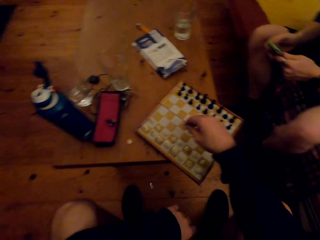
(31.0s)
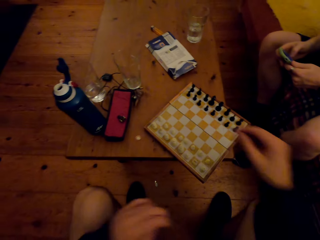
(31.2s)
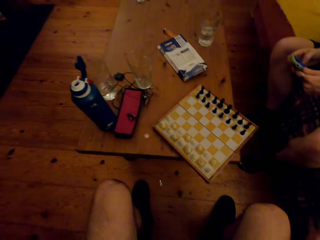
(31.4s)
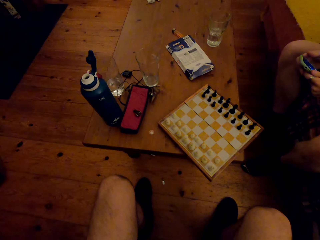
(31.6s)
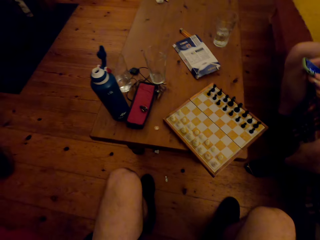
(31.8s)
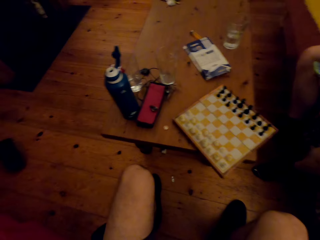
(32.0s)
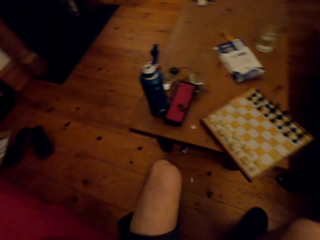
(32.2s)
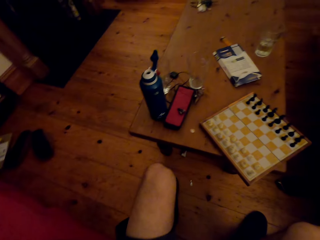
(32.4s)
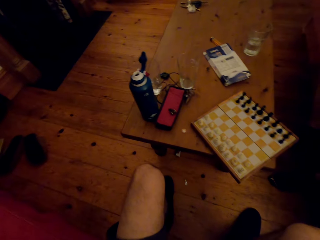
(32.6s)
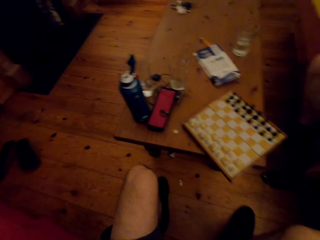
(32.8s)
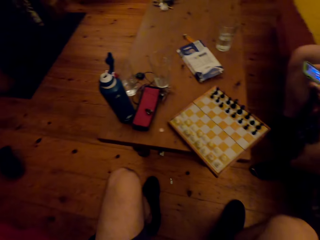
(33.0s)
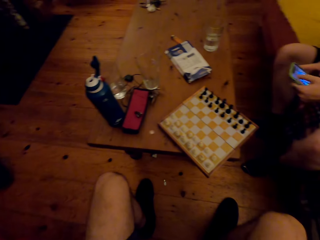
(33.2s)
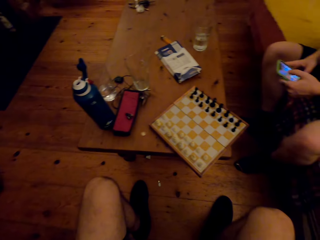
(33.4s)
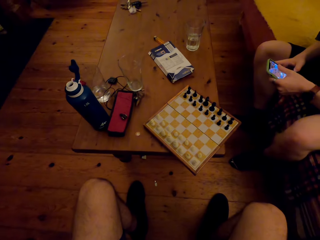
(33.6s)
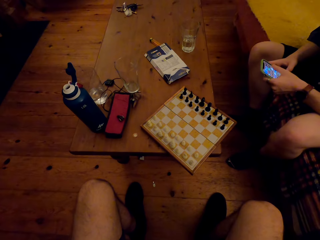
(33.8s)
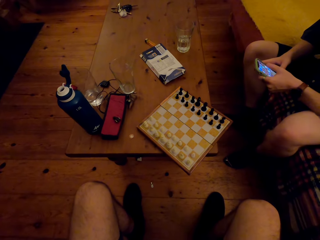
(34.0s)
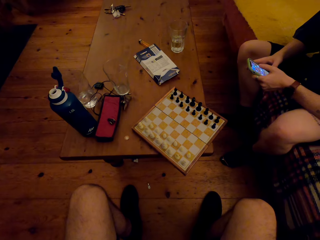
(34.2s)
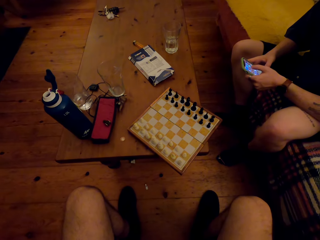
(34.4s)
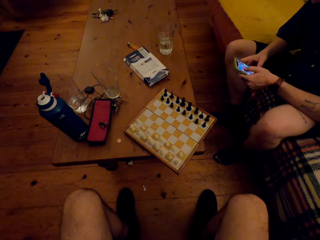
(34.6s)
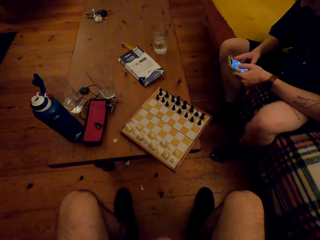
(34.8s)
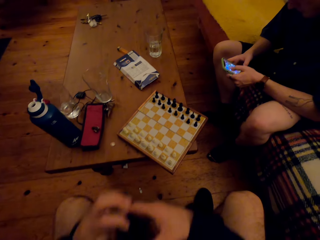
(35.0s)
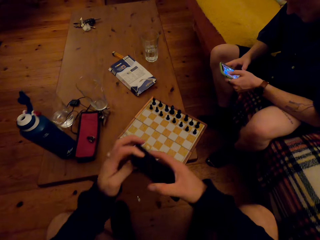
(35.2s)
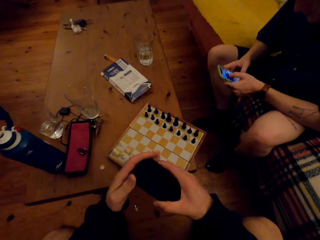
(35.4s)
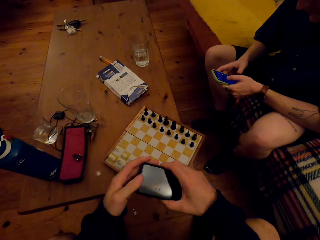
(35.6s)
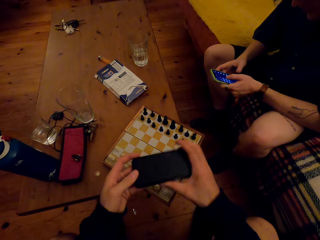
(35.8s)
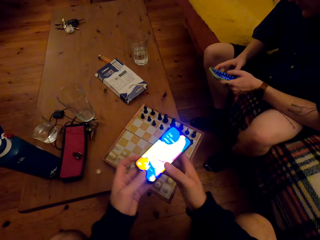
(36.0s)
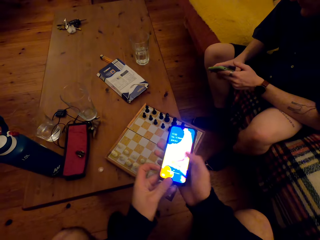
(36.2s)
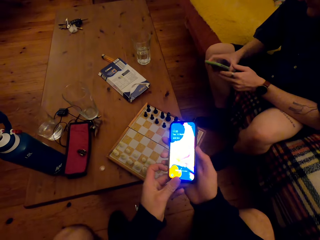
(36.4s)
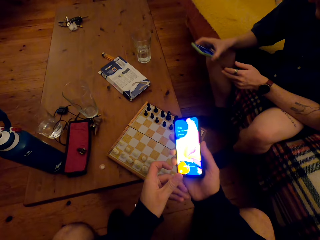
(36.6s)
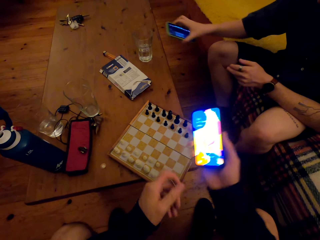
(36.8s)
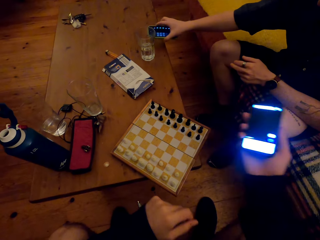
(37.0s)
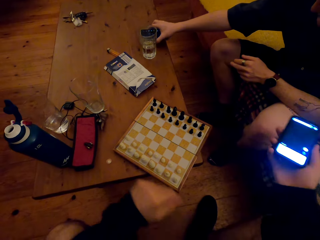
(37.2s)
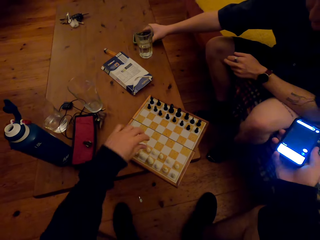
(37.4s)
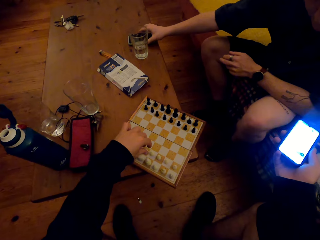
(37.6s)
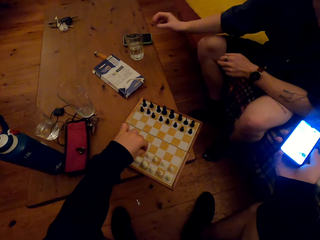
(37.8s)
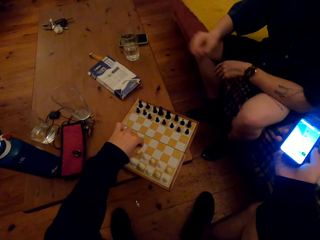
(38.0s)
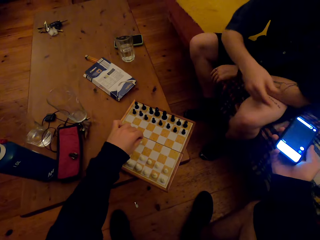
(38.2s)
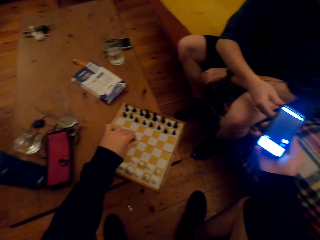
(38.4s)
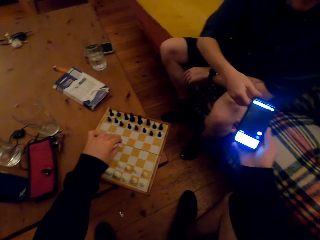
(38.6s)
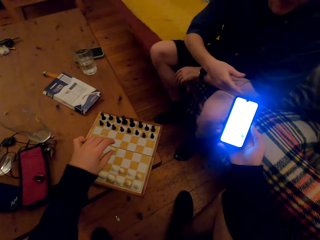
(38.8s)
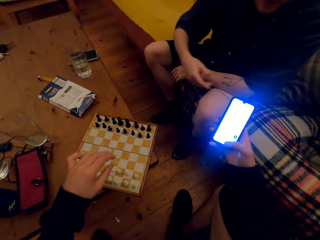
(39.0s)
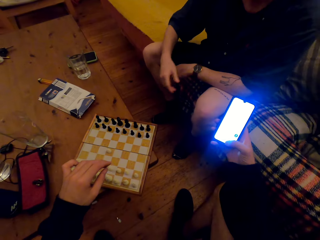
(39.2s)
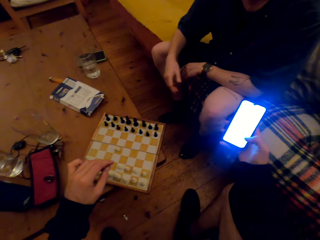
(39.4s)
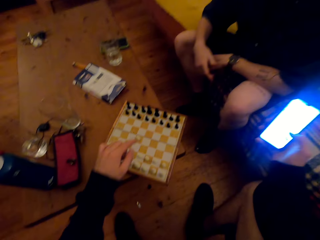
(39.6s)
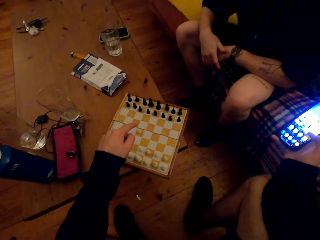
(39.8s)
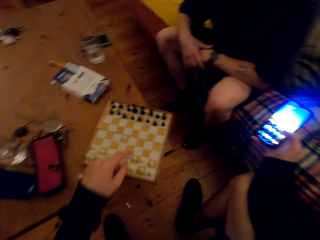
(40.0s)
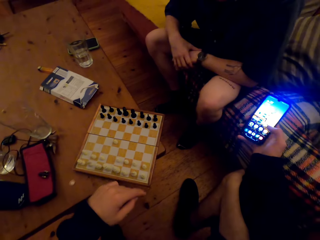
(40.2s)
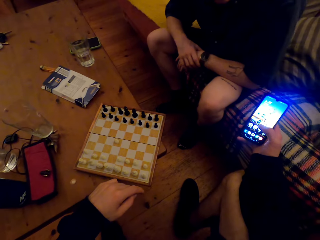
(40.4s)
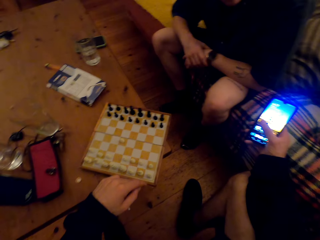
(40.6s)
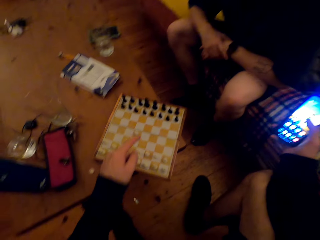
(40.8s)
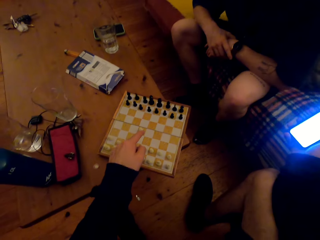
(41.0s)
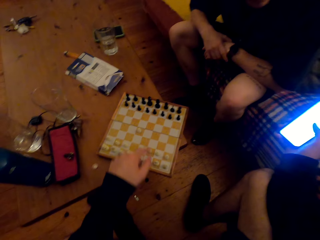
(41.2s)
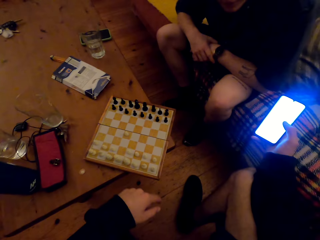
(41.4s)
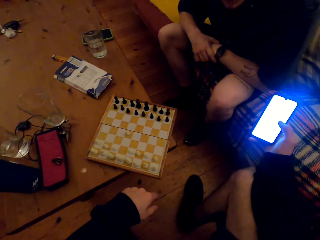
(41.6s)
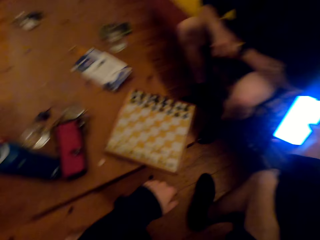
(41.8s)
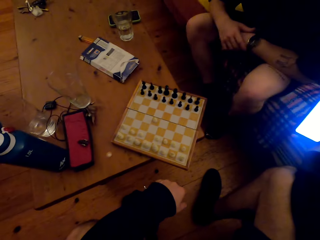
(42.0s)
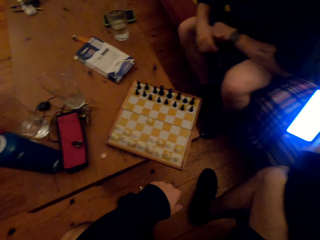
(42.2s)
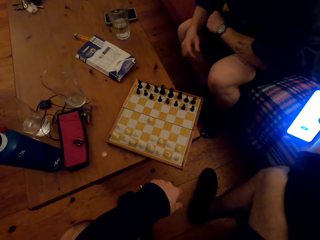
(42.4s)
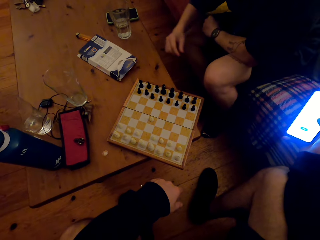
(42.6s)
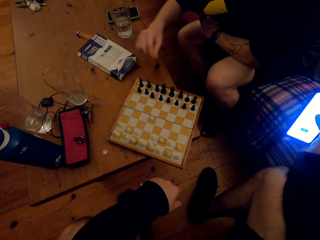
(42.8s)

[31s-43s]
The camera wearer moves chess pieces on the board. He lifts his hand up. The man touches his phone. He uses his phone. He touches his phone again. The camera wearer moves his phone out. He uses his phone. The man puts his phone on the table. The camera wearer puts his phone on the right arm. He moves chess pieces on the board. The man puts his hand down and picks the phone from the camera wearer. The camera wearer gives the man his phone. He picks up his phone. He uses his phone. He points at chess pieces on the board. He touches his phone.

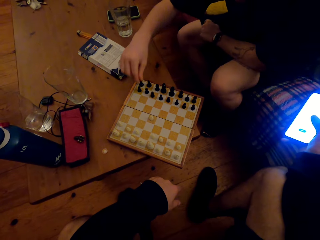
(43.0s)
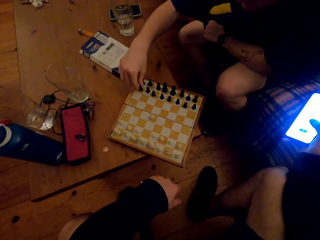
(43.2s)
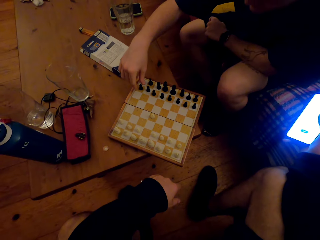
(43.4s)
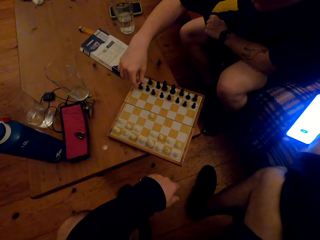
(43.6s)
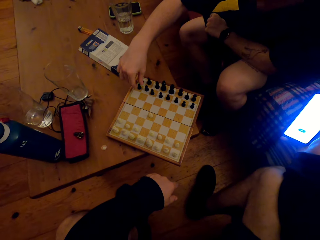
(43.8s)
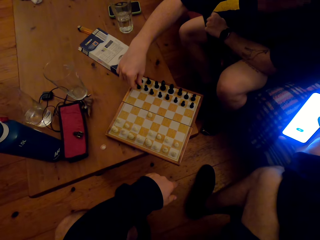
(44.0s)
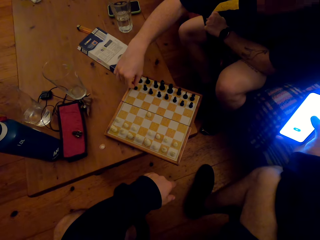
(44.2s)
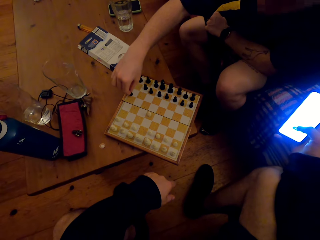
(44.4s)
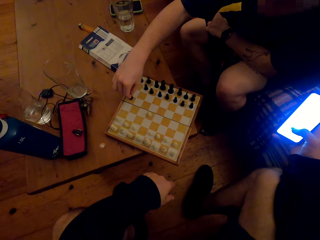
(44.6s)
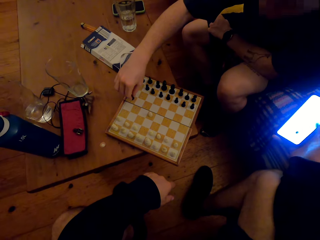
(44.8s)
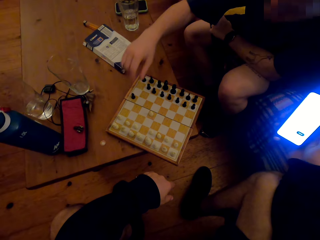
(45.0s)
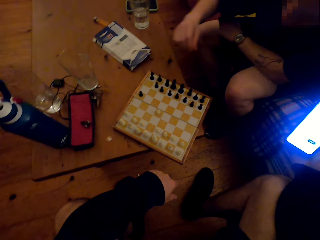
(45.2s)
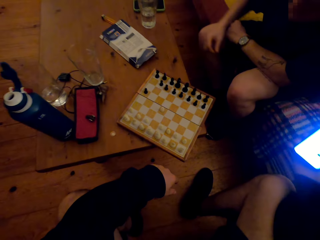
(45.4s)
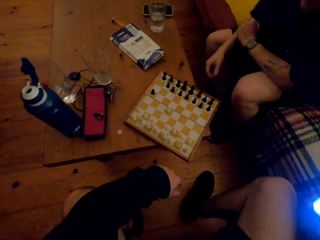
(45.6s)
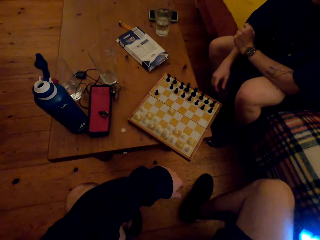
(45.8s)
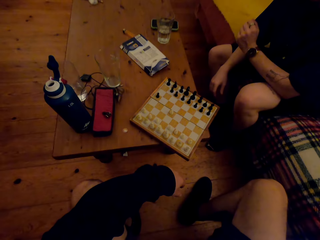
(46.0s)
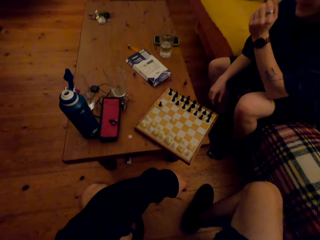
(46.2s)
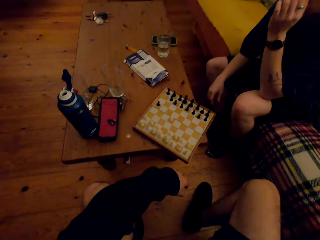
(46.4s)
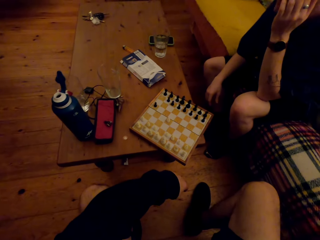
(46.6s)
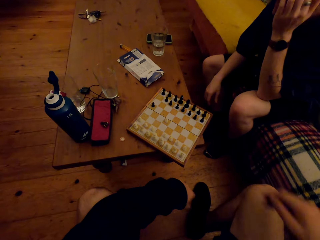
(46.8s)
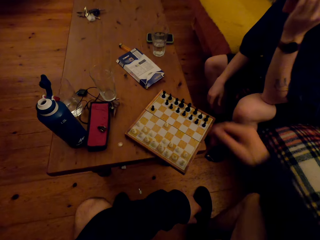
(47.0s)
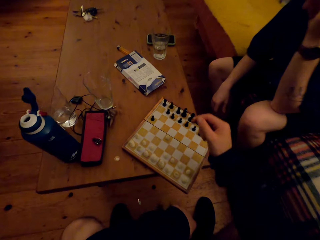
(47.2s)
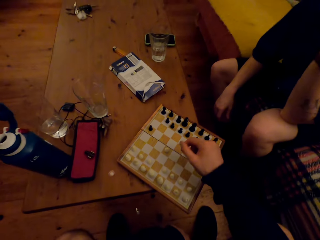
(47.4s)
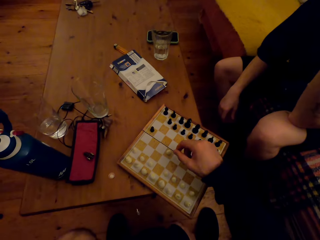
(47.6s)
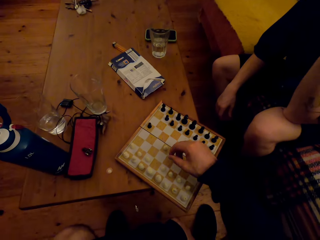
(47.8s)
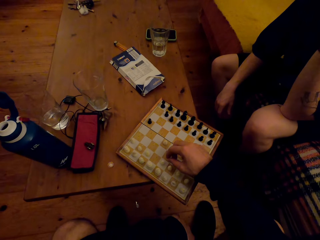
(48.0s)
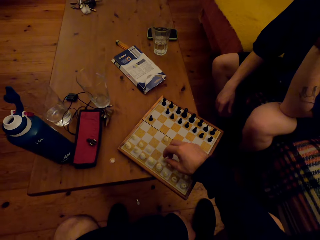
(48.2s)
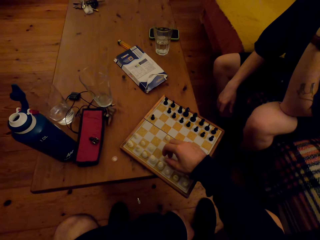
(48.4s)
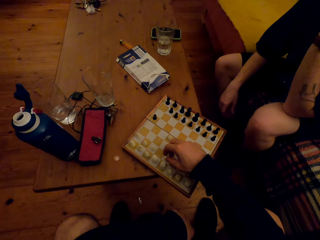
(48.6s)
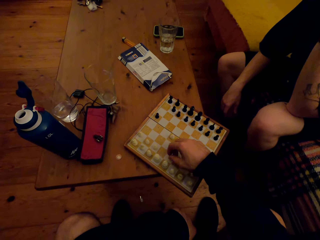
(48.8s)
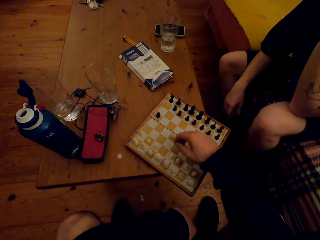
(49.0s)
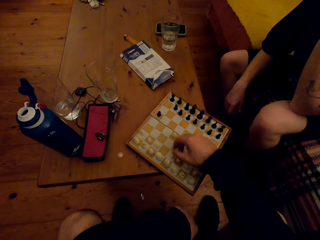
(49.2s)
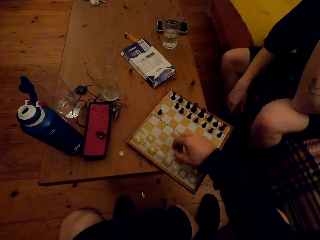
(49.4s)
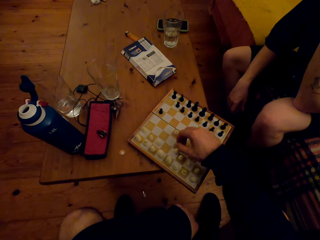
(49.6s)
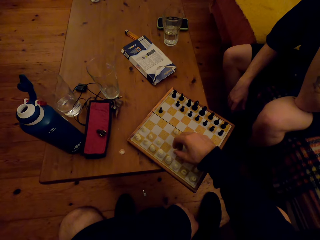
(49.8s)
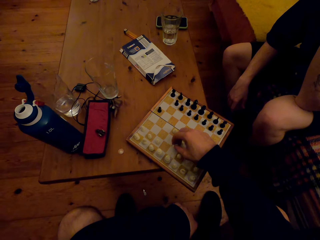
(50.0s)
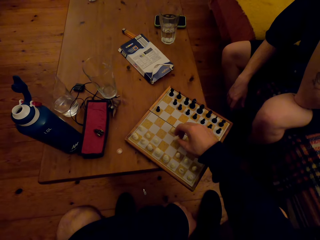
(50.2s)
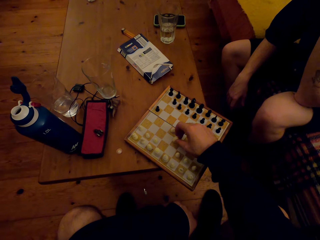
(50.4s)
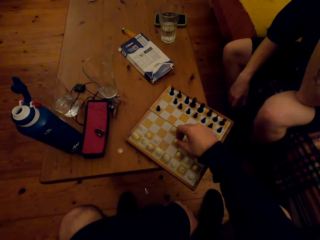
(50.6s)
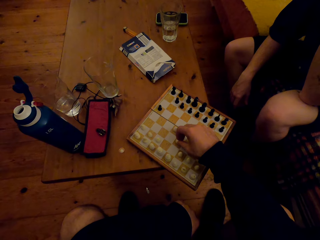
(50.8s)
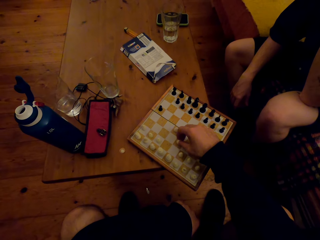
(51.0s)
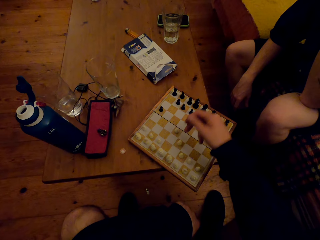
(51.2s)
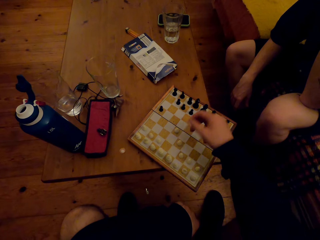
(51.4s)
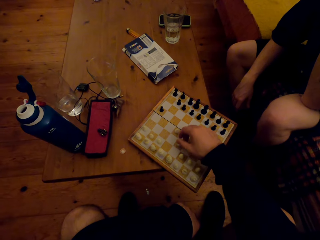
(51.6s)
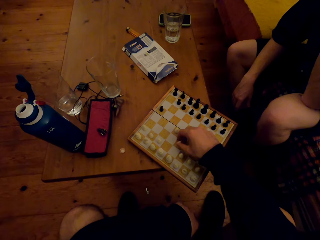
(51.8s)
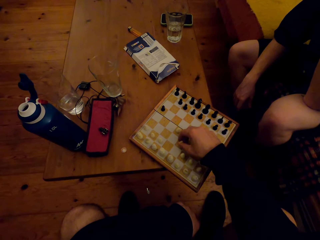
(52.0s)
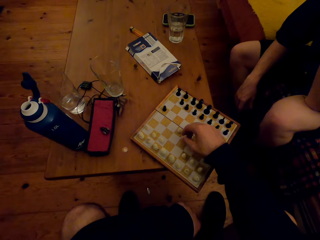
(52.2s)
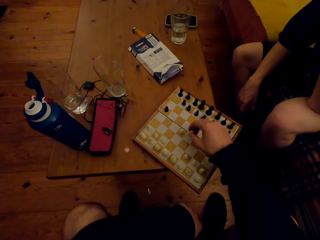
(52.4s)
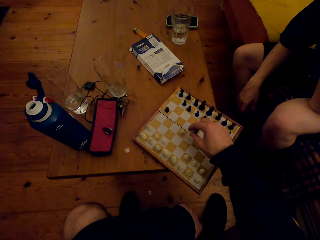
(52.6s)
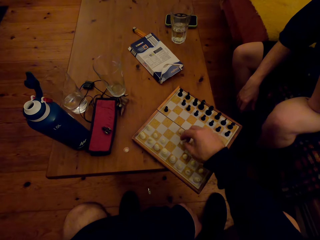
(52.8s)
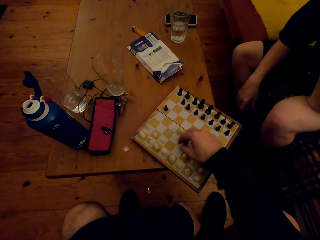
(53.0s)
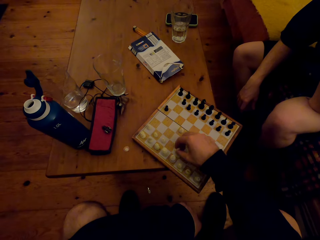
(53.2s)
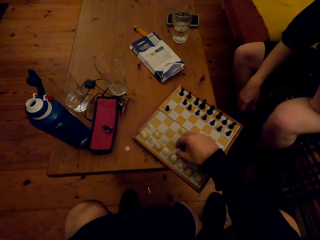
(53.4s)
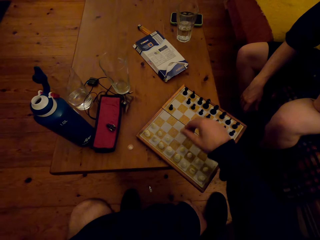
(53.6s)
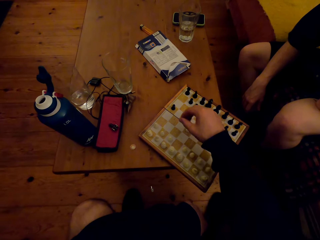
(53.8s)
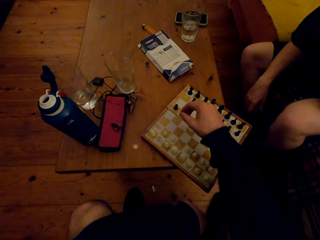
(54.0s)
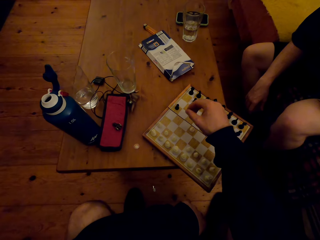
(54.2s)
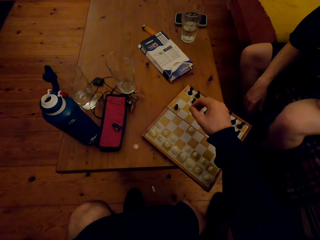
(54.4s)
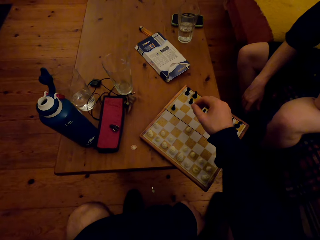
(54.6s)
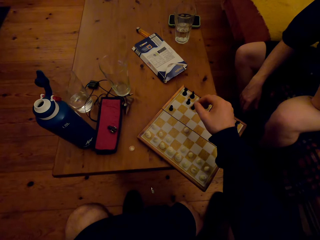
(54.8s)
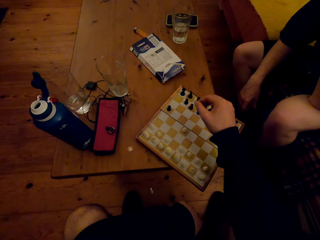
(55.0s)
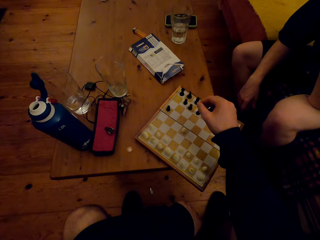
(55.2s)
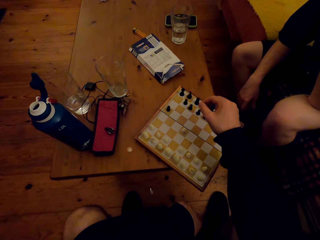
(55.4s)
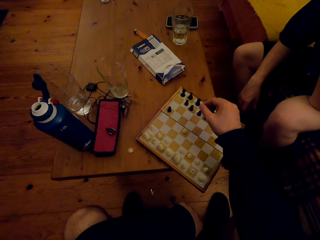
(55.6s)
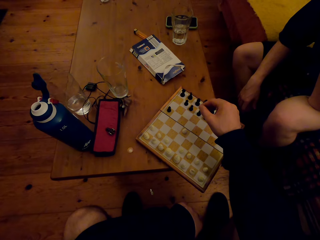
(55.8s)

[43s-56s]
The man moves his hand forward and picks up a pawn. The camera wearer uses his phone. The man moves the pawn forward. He lifts his hand up. The camera wearer puts aside his phone. The man lifts his left hand up. The camera wearer moves his hand towards the pawn. He converses with the man. He moves the pawn on the board. He lifts up the pawn. He lifts his hand up and moves the pawn backwards.
